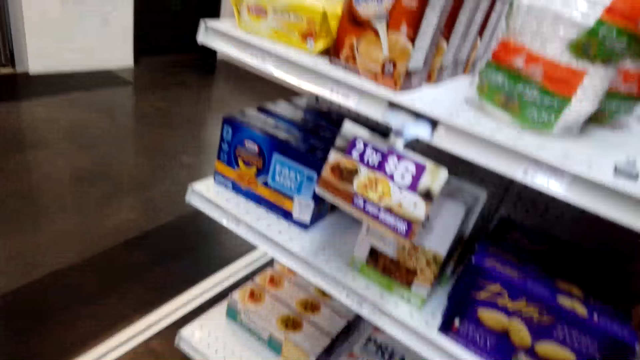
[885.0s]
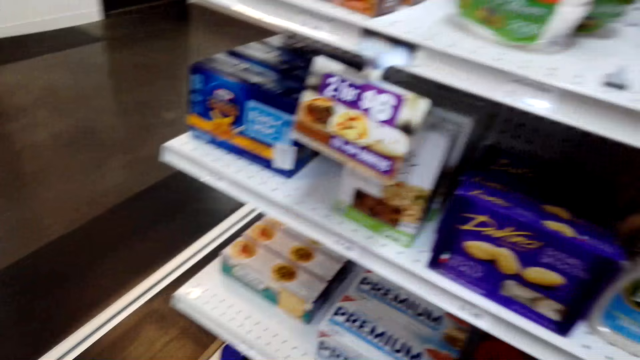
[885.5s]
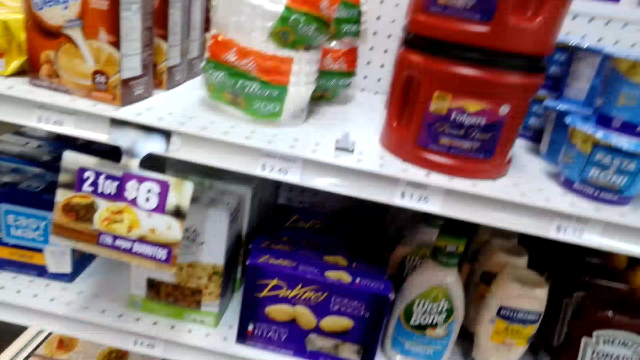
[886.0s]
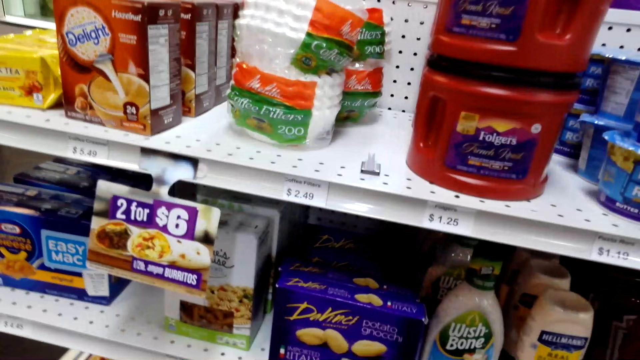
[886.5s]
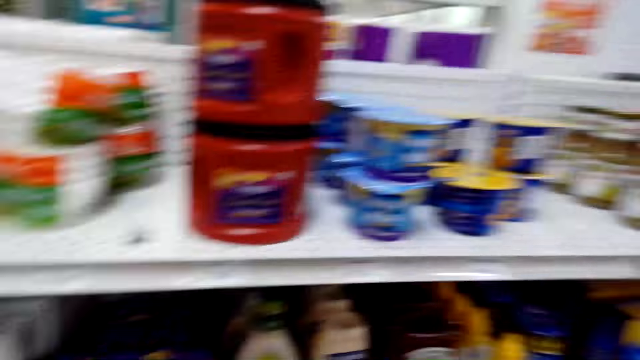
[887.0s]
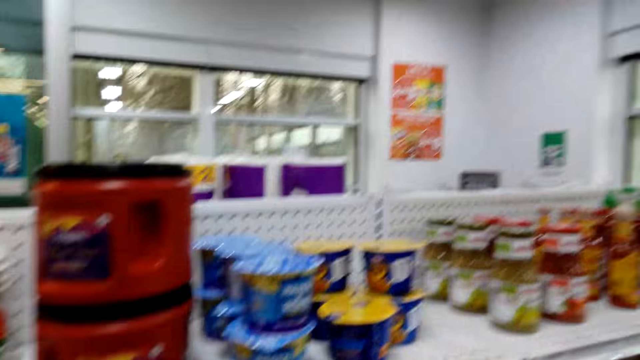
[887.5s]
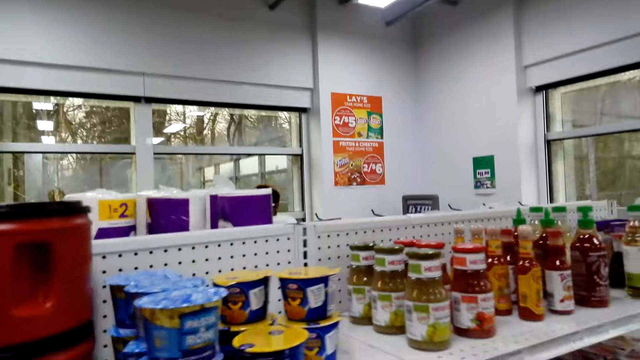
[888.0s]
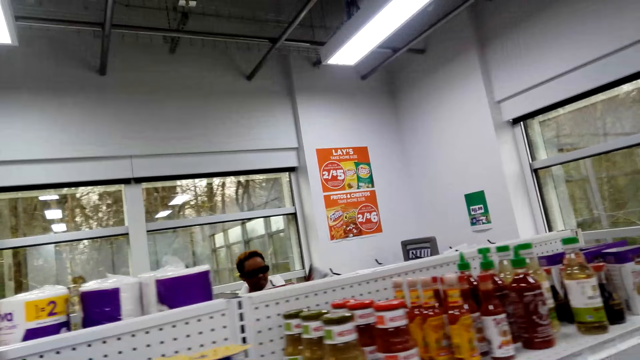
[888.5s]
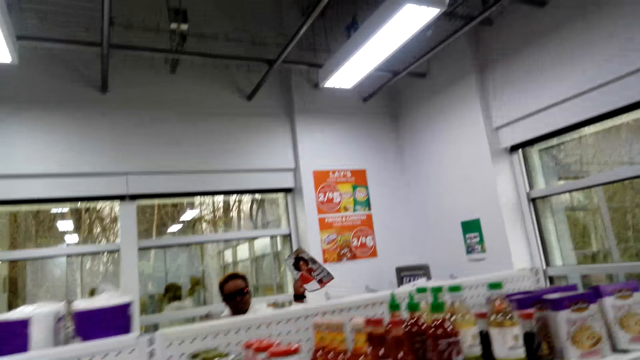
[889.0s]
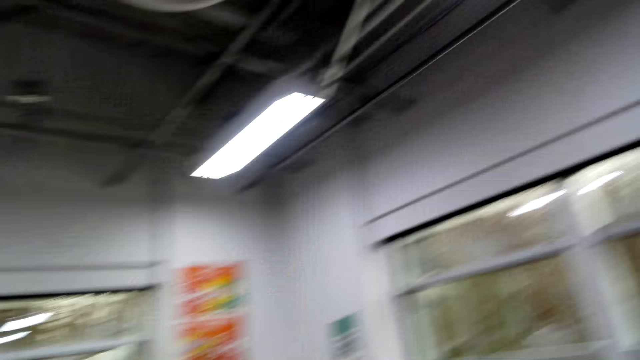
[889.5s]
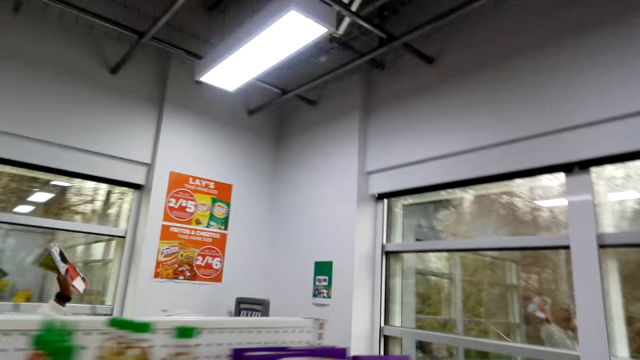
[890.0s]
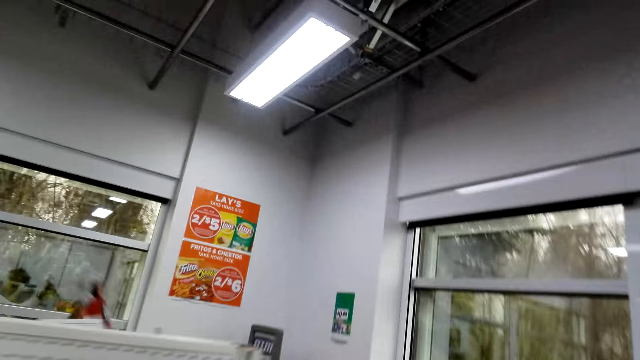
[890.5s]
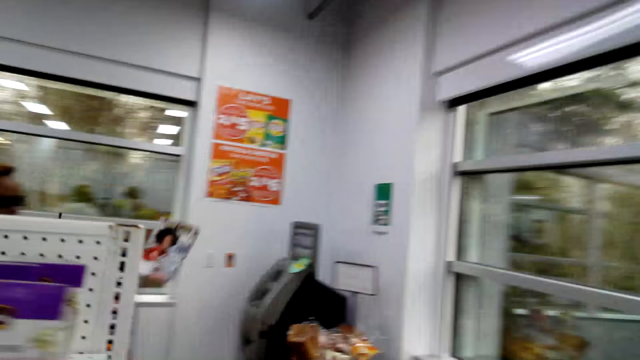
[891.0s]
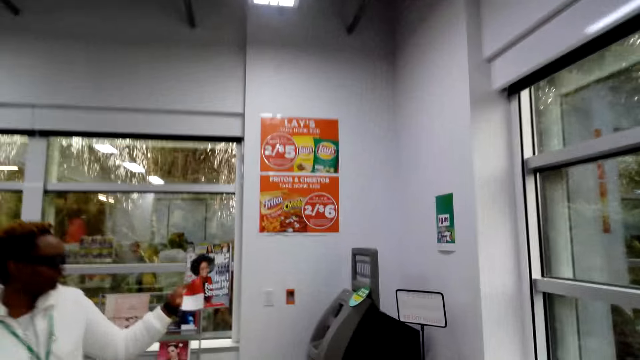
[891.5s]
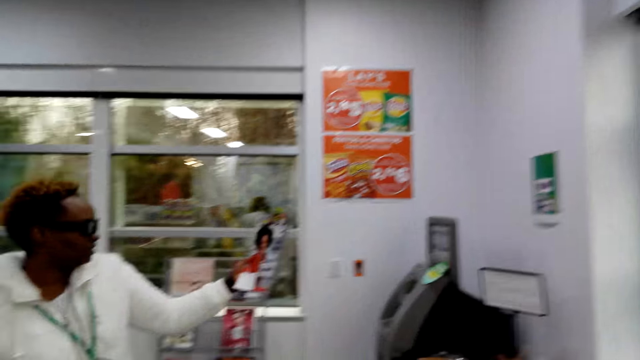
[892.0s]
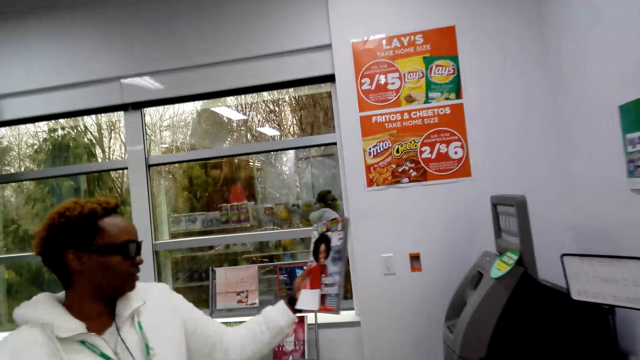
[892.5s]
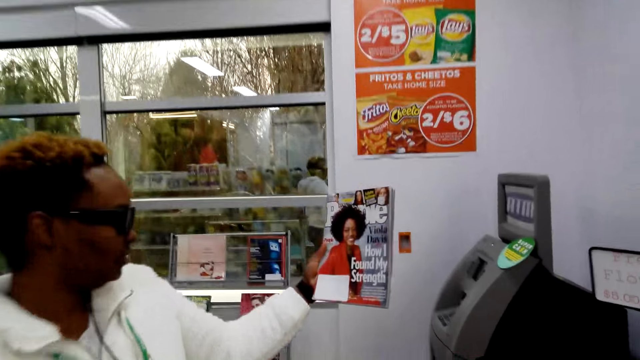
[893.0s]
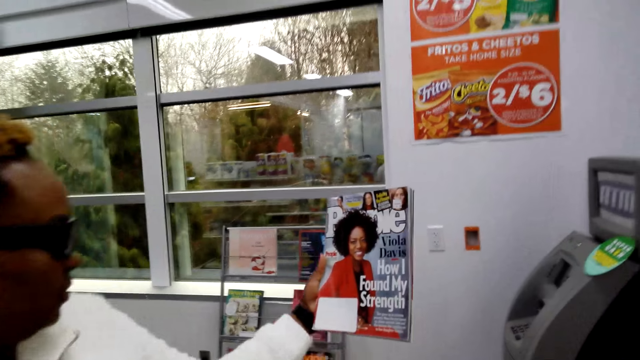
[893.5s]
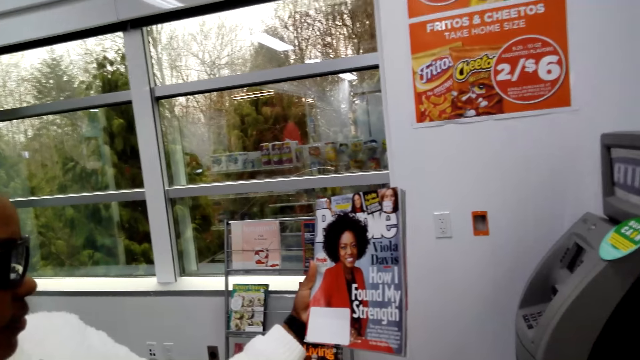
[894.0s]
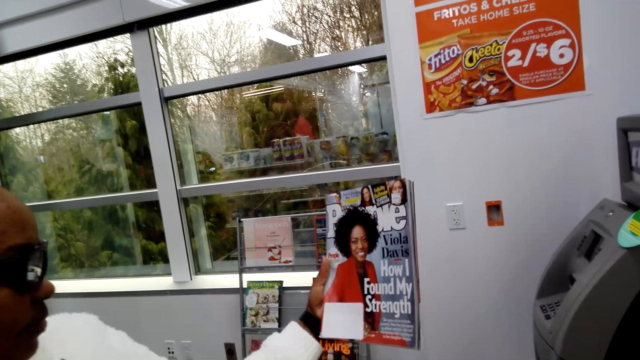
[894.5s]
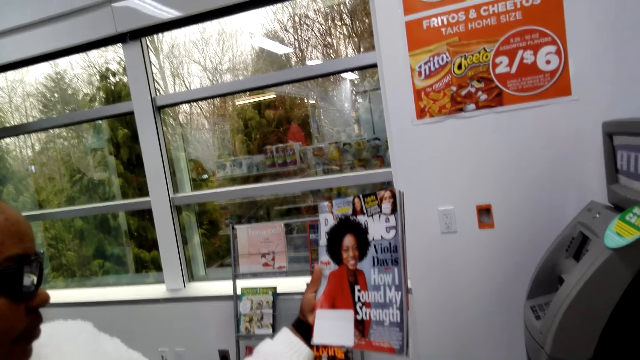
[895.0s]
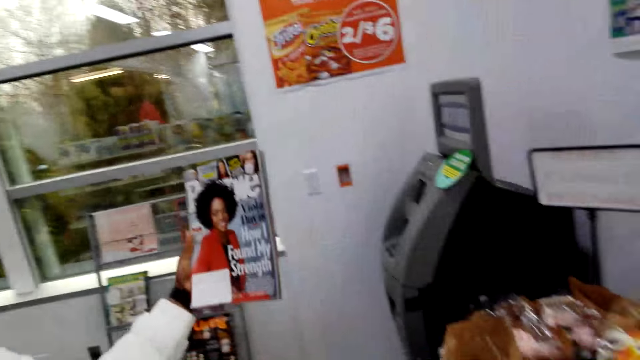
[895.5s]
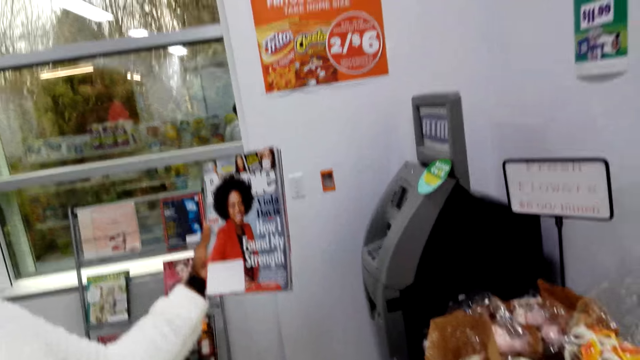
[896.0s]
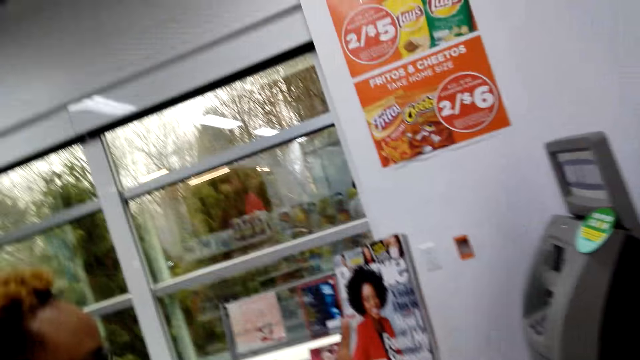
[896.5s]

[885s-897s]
A woman shows a book to the camera wearer.

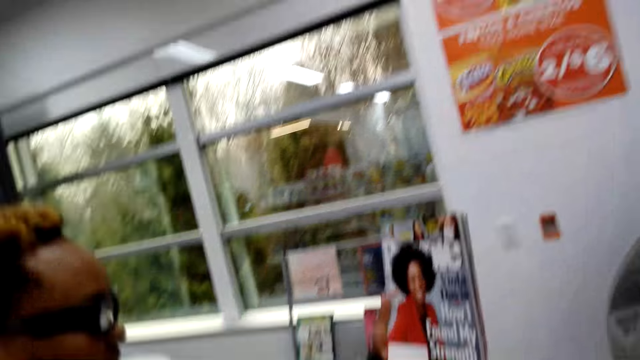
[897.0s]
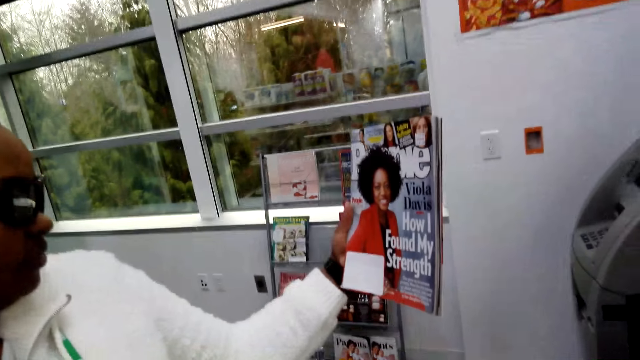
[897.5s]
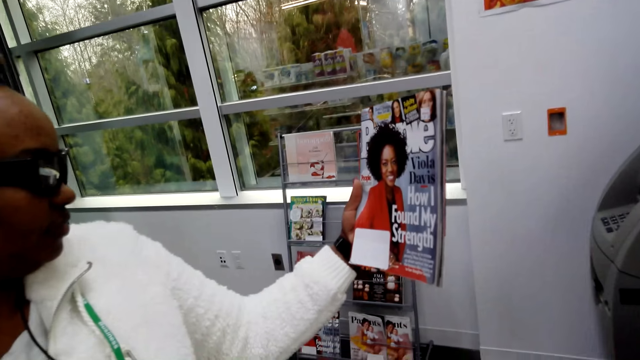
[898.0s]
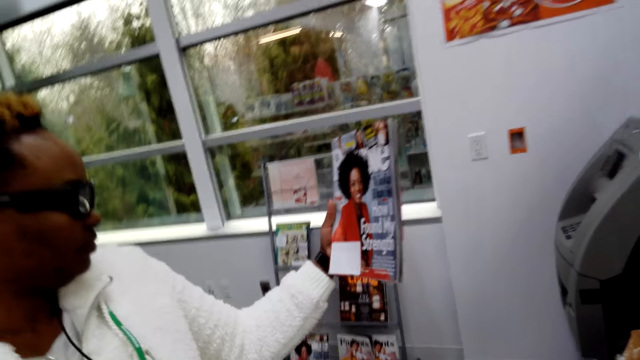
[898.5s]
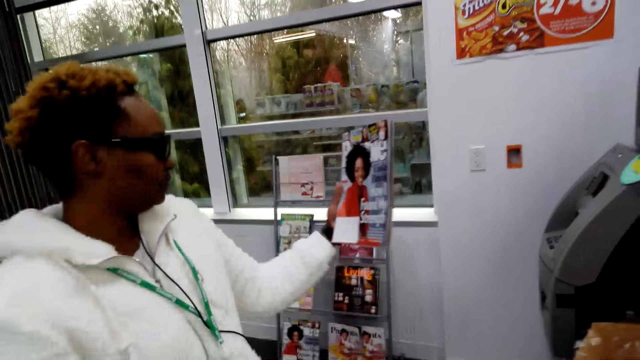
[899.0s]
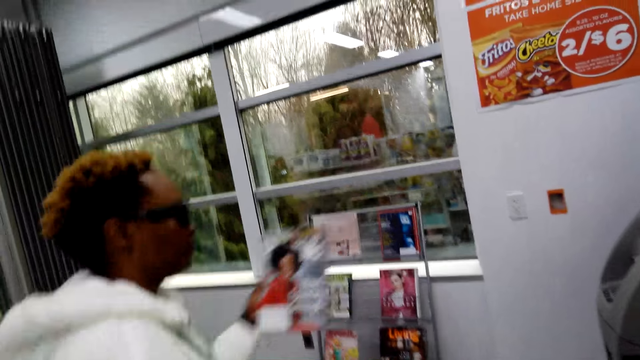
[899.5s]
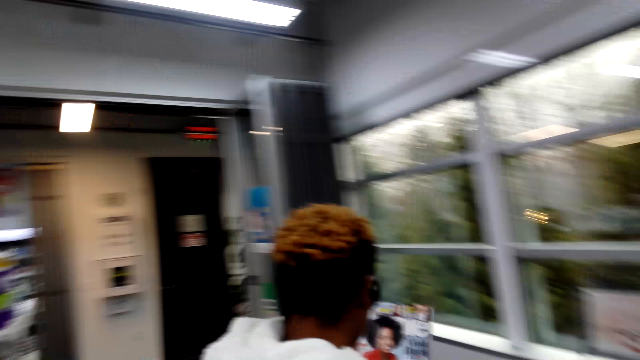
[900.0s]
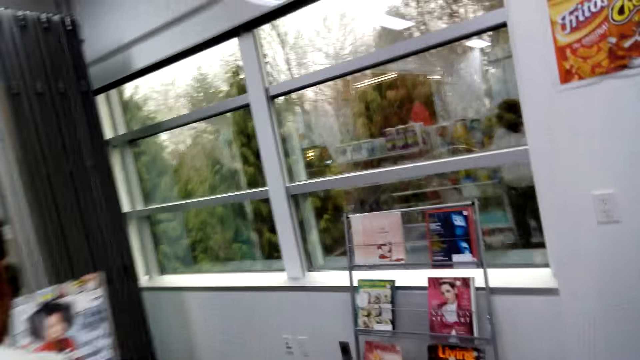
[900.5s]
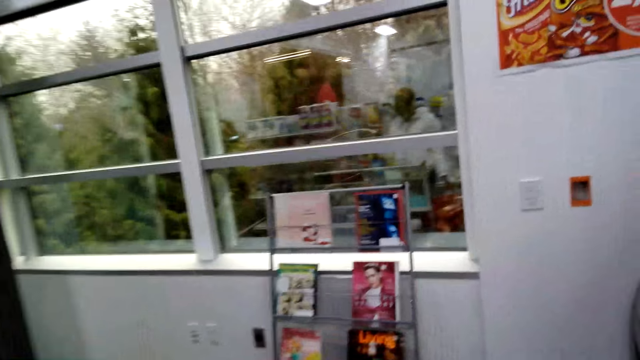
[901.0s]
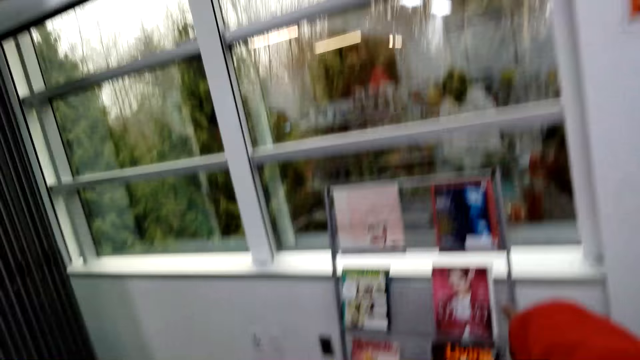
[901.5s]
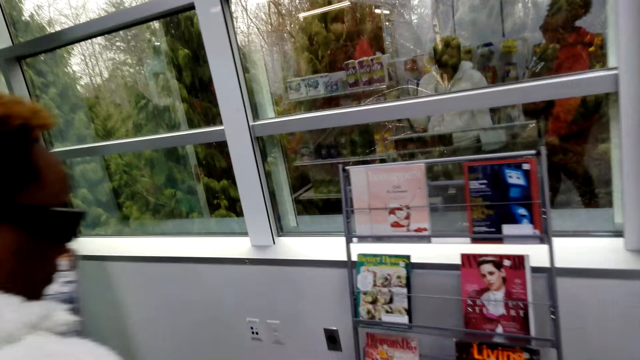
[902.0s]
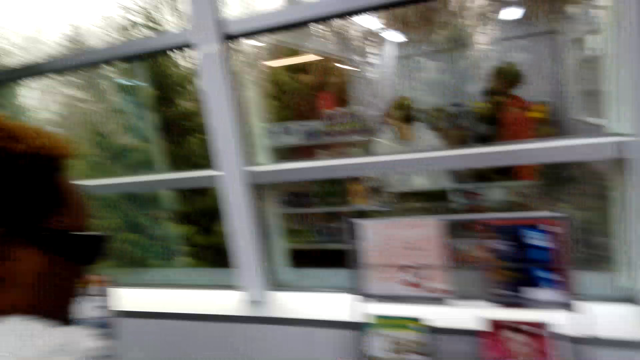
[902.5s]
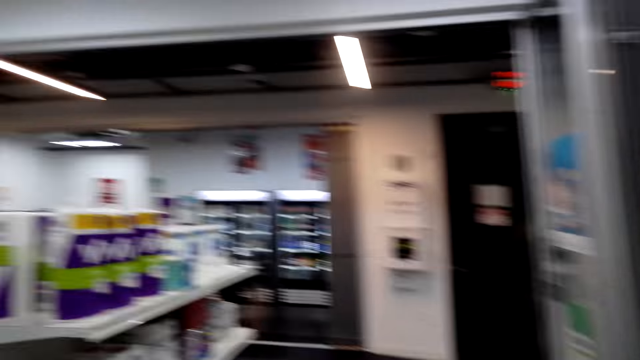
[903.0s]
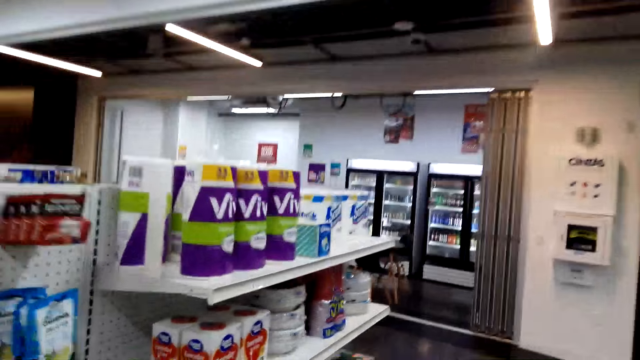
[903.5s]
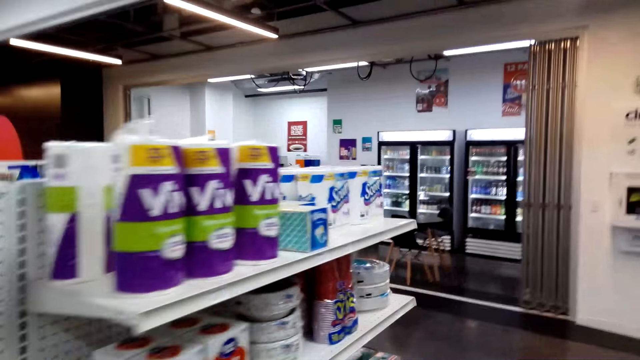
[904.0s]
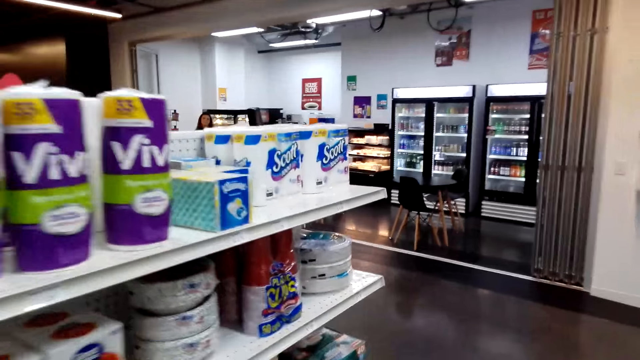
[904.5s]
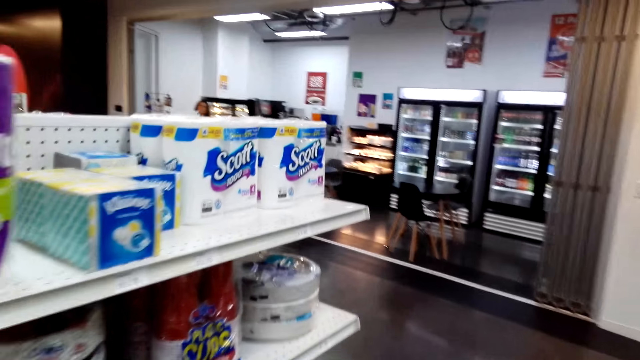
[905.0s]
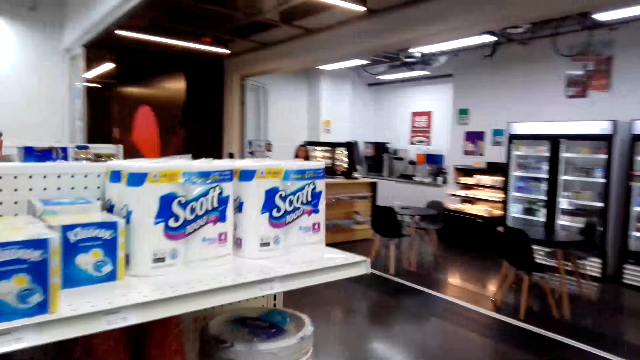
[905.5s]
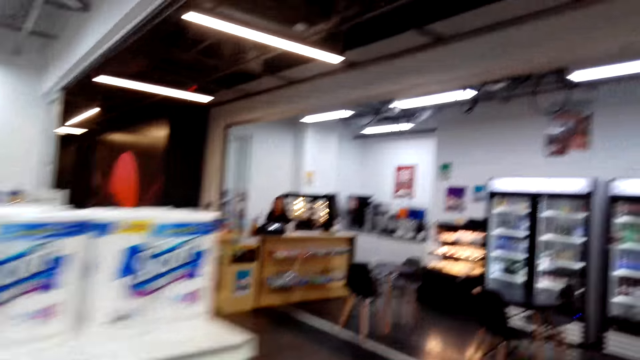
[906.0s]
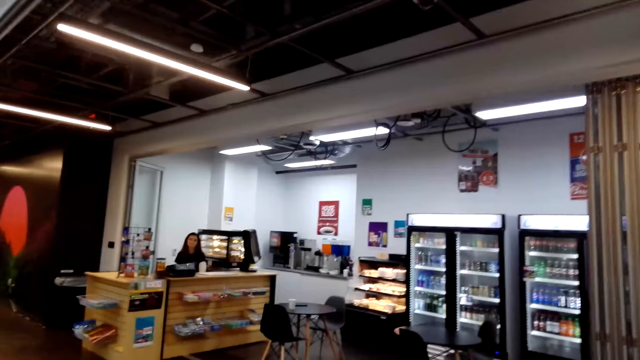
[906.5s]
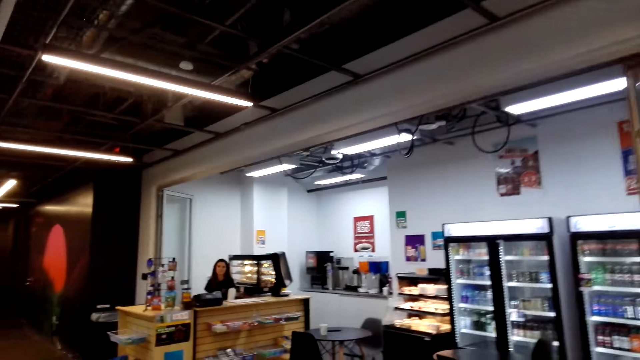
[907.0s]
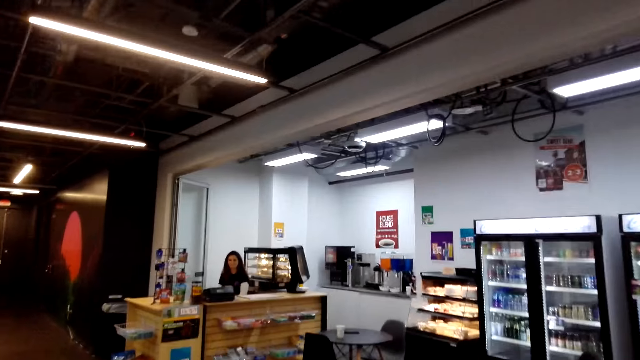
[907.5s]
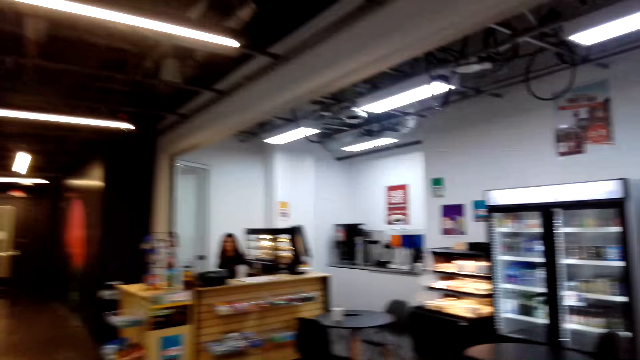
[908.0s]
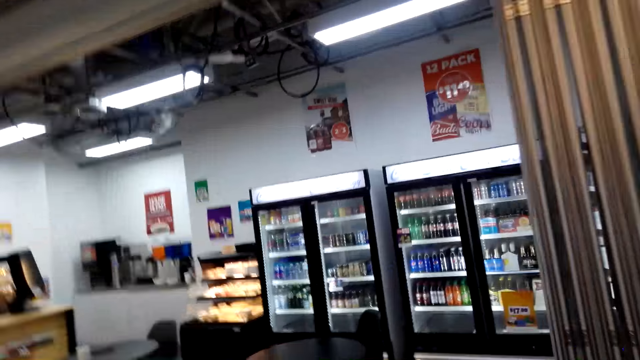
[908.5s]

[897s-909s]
The camera wearer walks around. They walk around the store.
